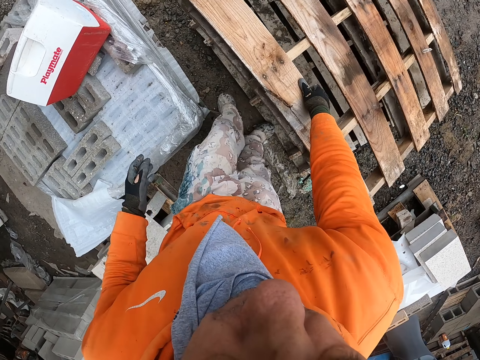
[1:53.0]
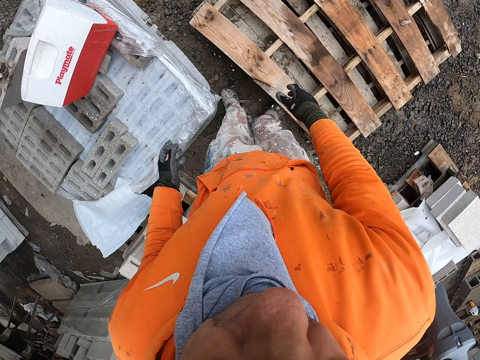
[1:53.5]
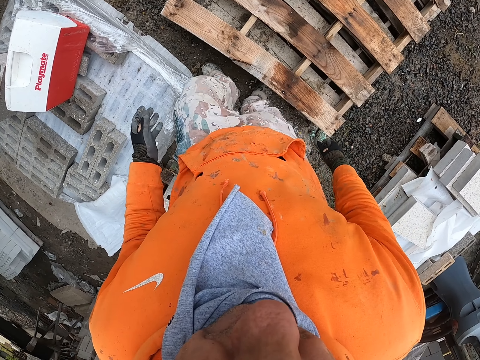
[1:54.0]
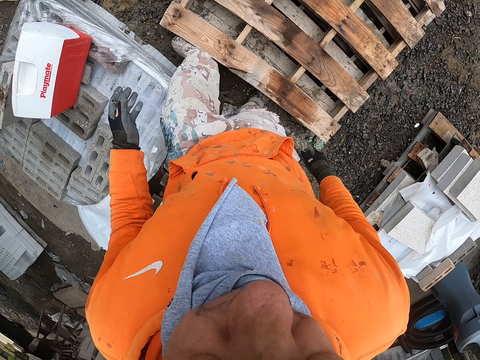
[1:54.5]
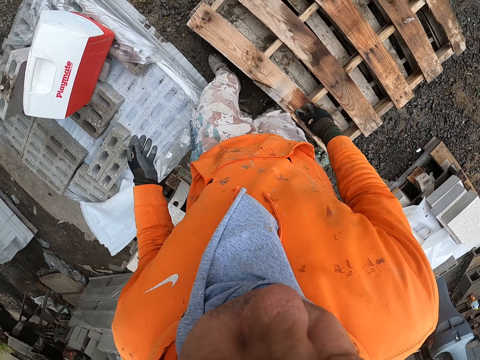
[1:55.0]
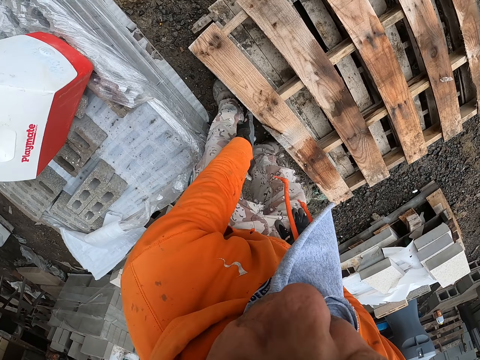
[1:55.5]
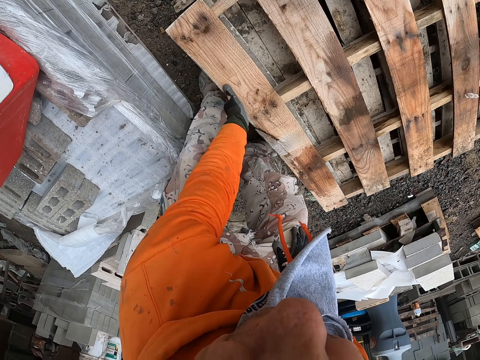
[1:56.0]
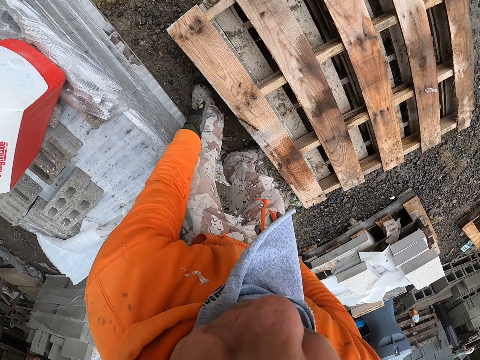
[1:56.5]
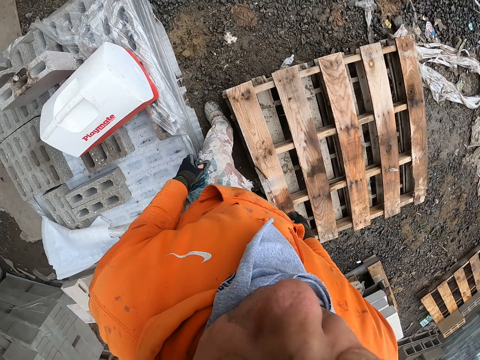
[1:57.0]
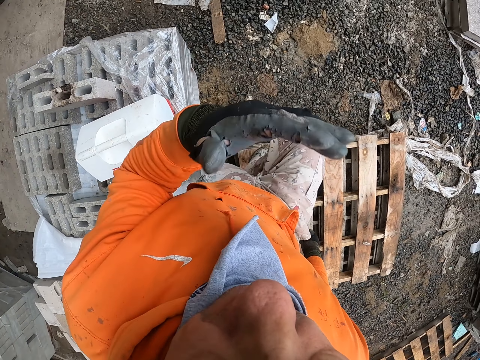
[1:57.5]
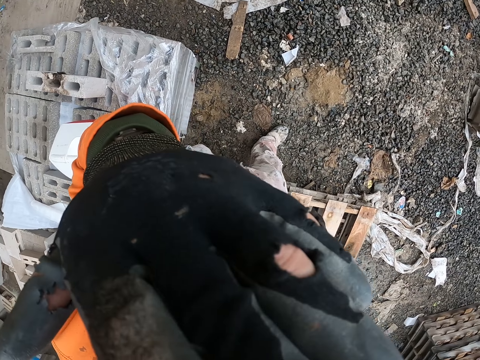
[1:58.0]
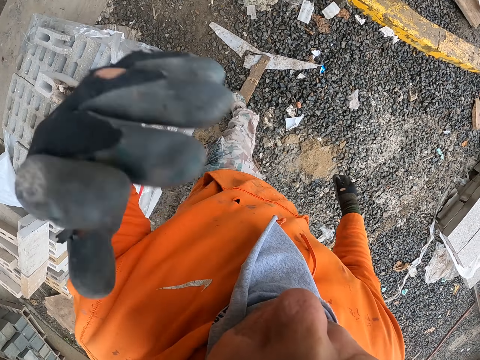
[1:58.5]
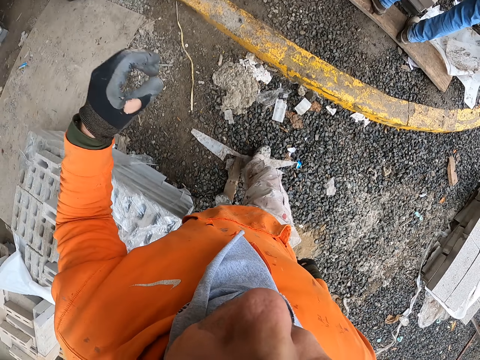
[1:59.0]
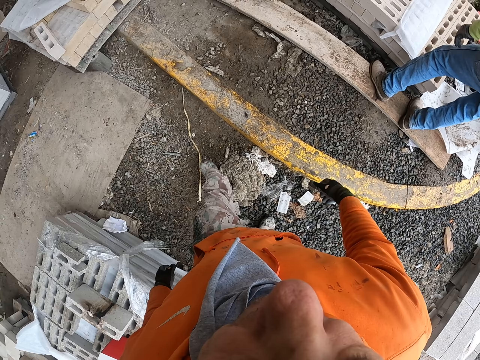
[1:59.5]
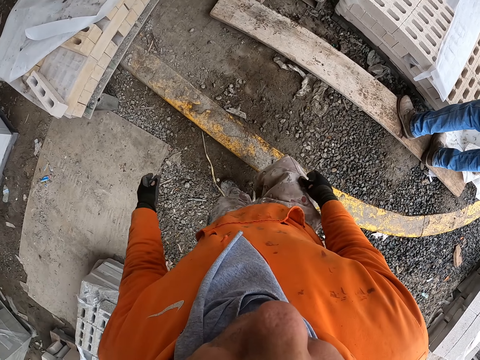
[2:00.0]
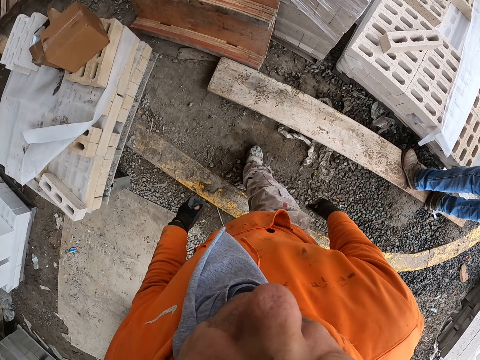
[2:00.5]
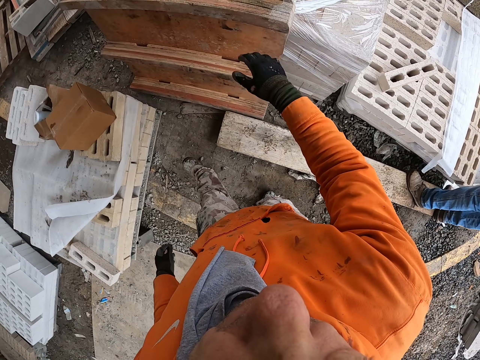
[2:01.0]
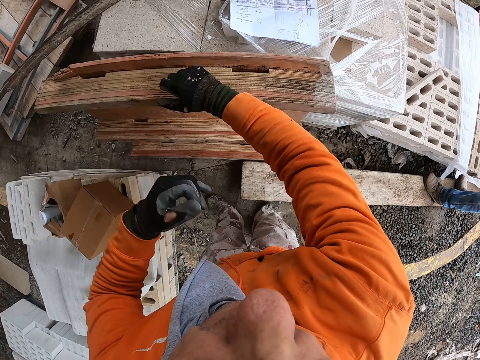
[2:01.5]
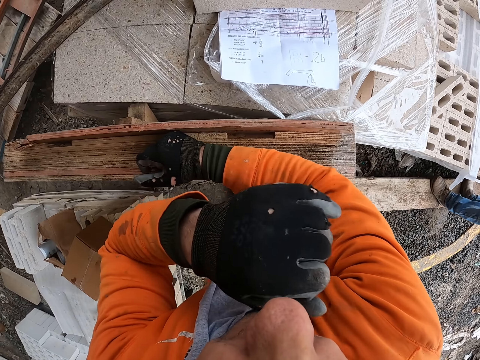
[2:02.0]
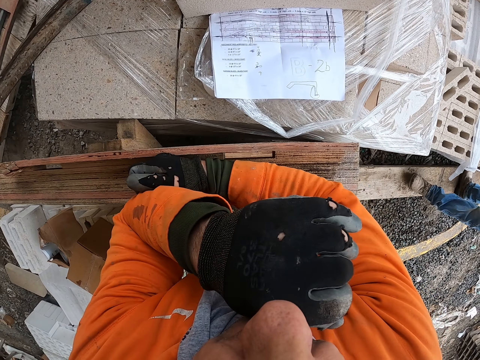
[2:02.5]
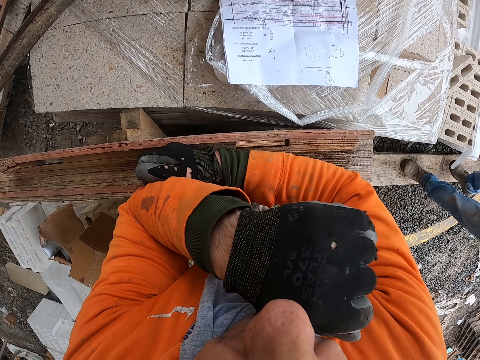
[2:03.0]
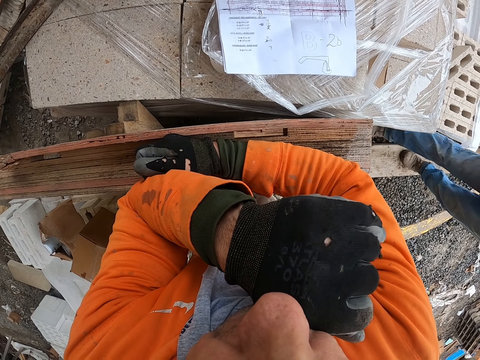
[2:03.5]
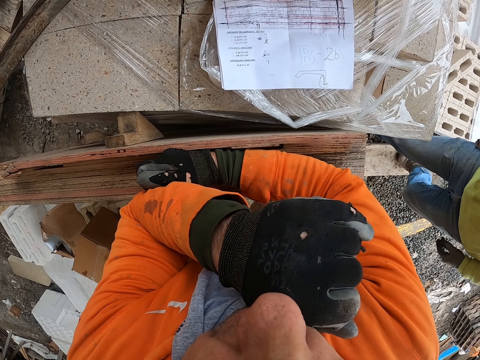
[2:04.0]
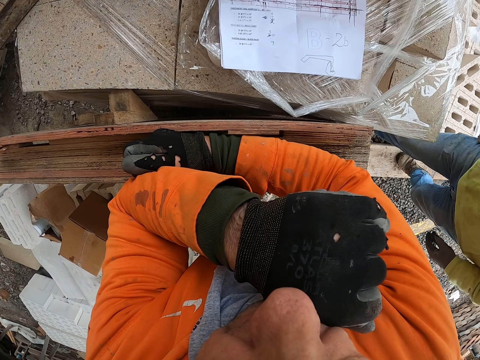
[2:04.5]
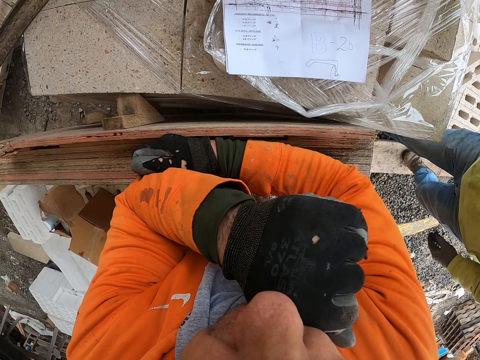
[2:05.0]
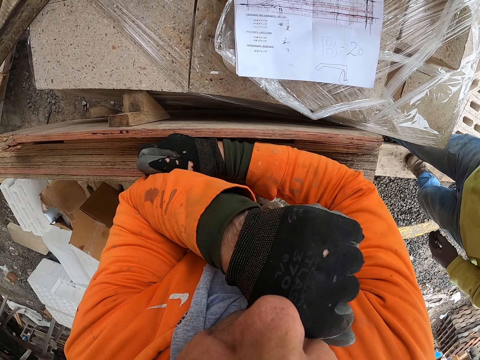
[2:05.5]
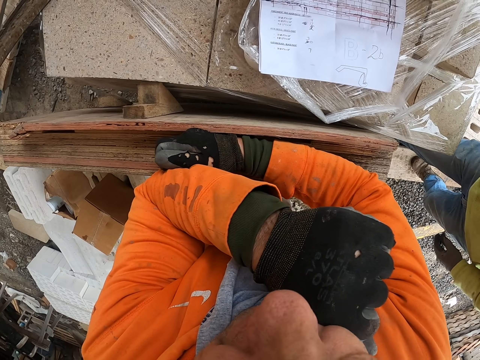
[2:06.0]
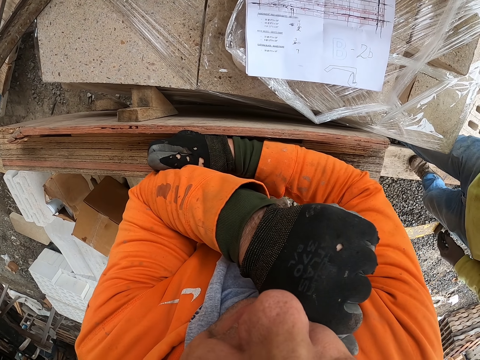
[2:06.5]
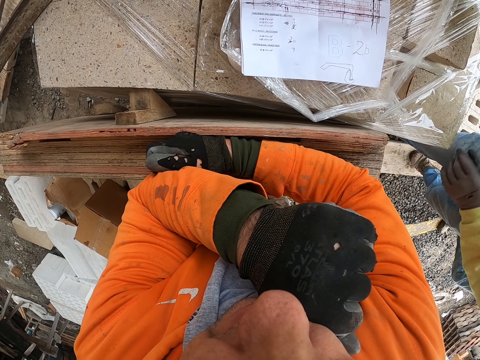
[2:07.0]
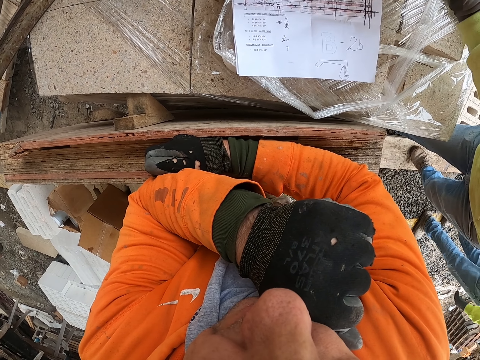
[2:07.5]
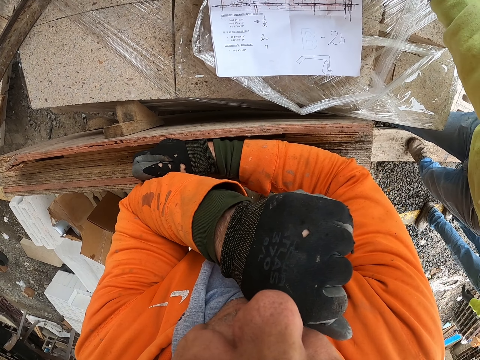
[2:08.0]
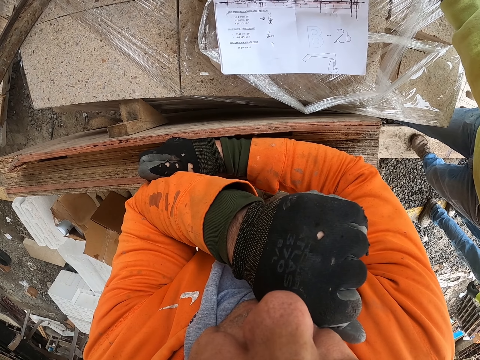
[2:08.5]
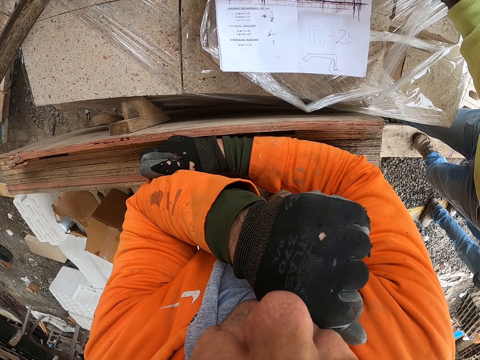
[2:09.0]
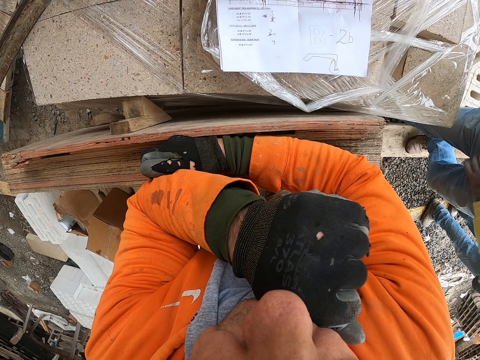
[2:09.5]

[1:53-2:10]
The camera wearer adjusts the wooden riser or pallet. They walk in the construction site and touch their face. They lean on the pallet. They read a paper. A man walks near the camera wearer. The camera wearer reads the paper. The man scratches his hand.

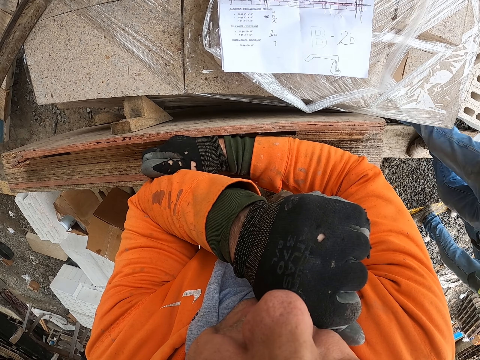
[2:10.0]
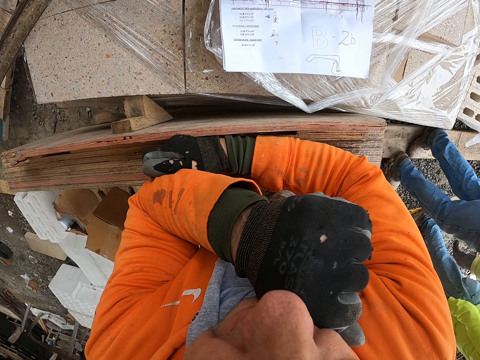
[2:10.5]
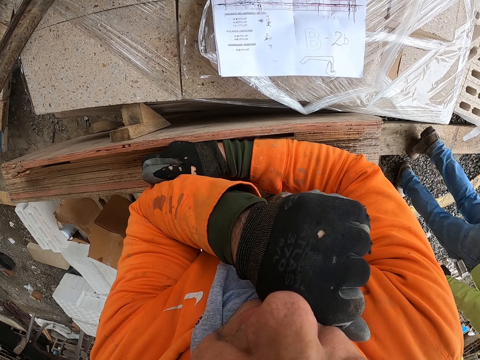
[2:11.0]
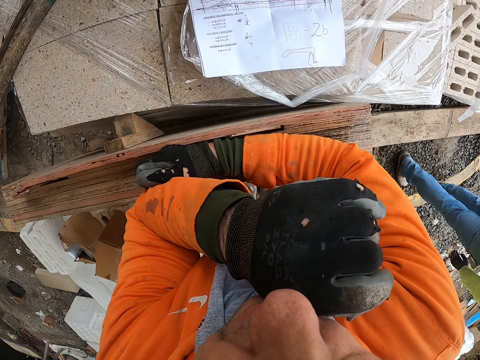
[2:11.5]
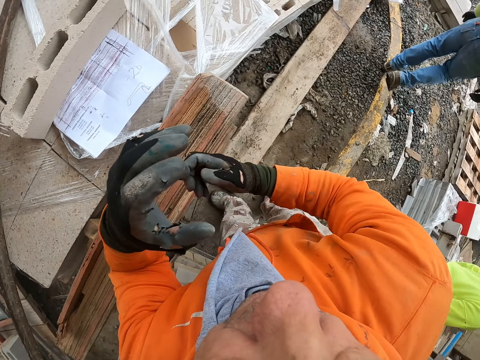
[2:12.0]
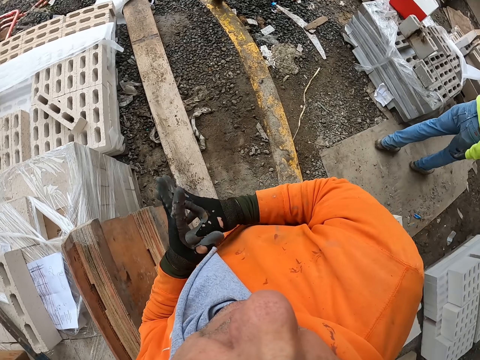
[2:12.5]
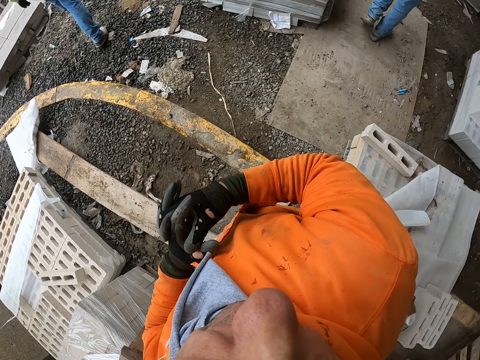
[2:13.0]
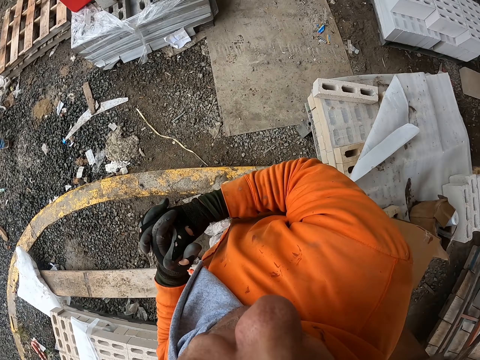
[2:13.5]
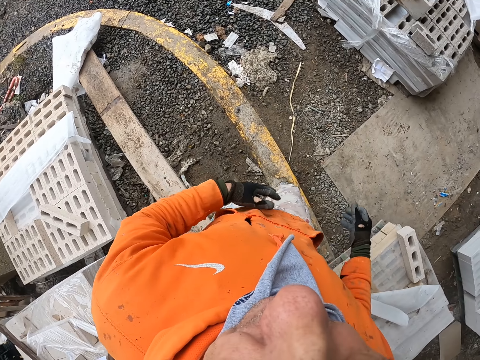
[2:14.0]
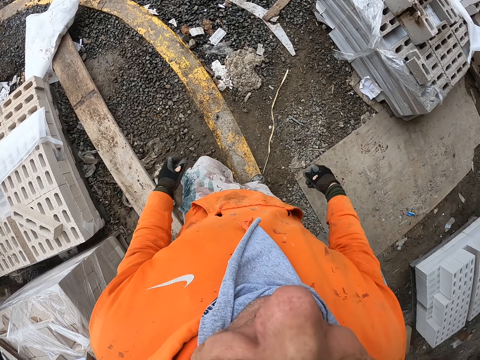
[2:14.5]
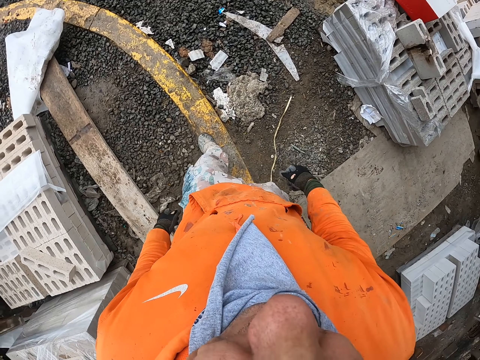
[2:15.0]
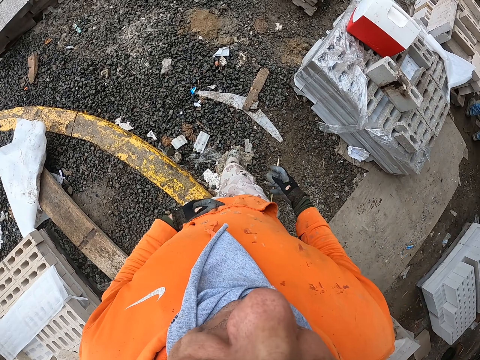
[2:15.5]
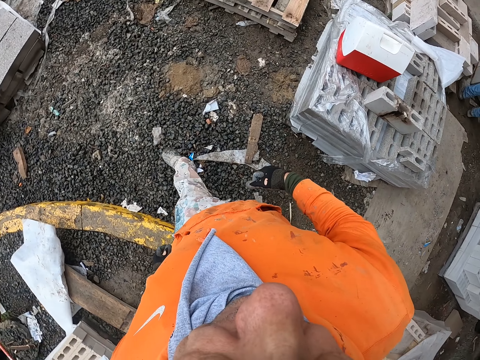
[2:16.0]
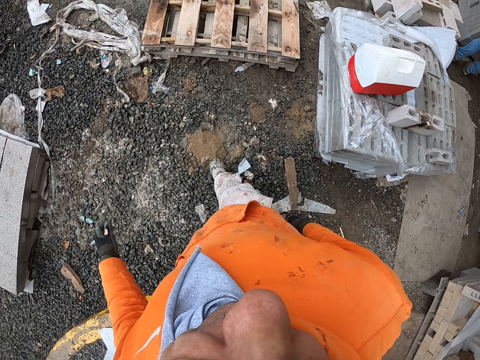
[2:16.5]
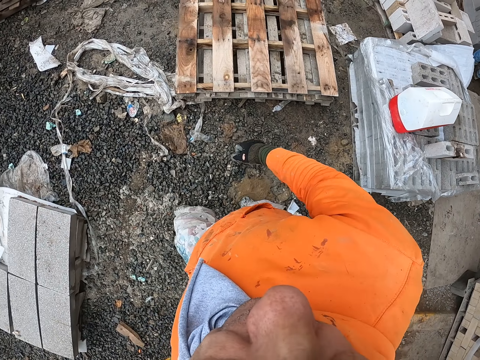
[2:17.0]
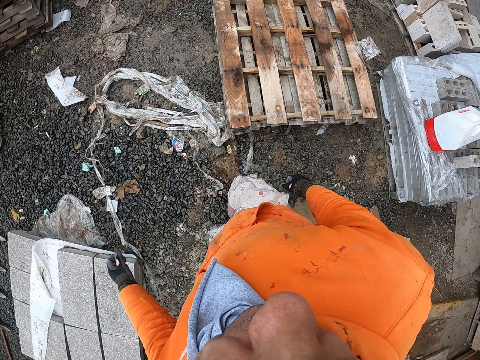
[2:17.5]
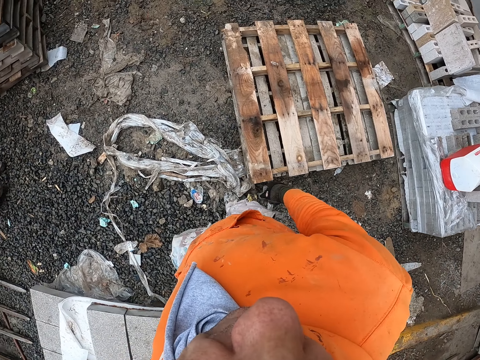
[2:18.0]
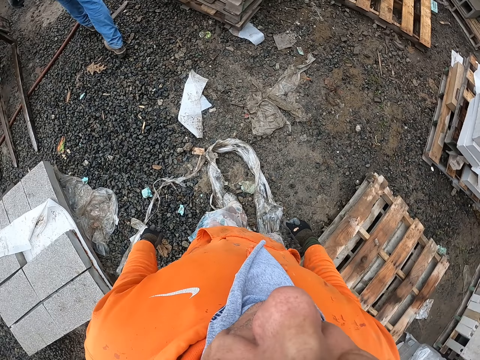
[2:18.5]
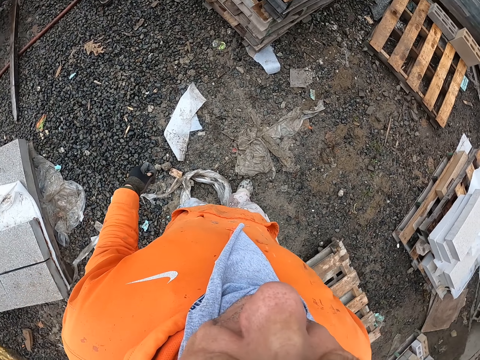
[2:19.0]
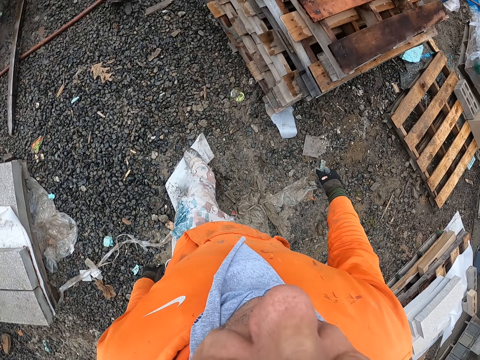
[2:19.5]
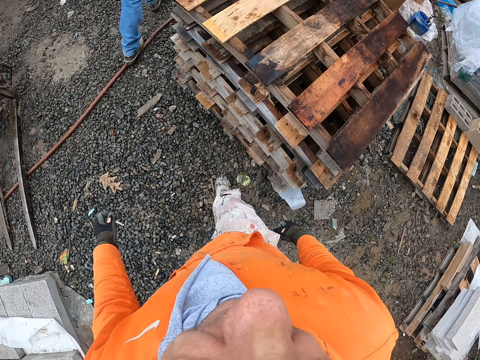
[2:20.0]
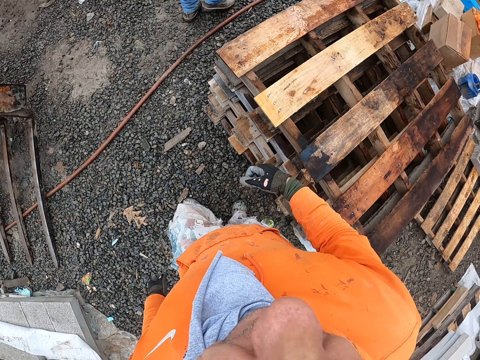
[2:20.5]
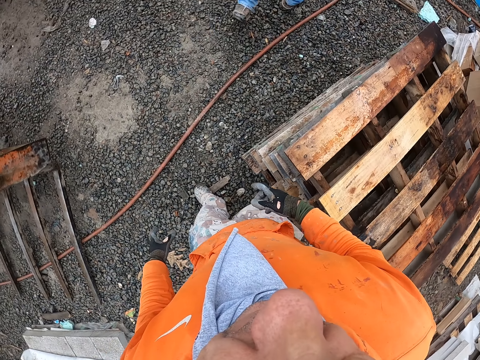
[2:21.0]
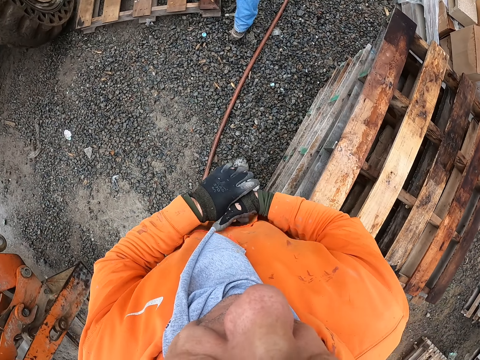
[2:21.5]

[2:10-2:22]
The man walks away. The camera wearer looks around, folds their hands, and walks in the construction site. The man walks in the yard.
